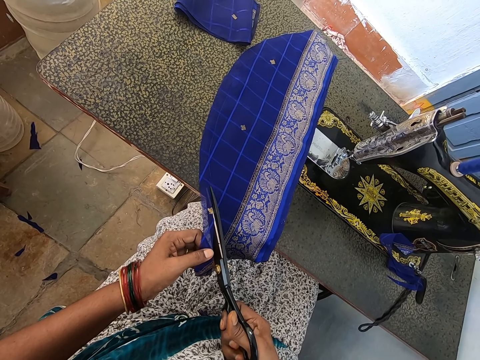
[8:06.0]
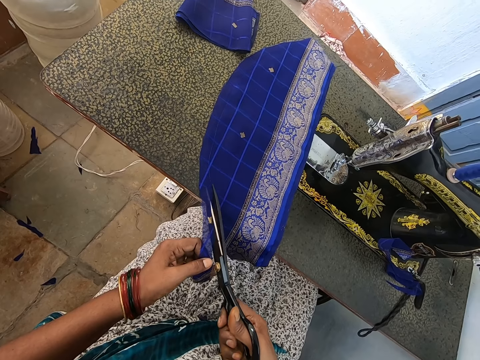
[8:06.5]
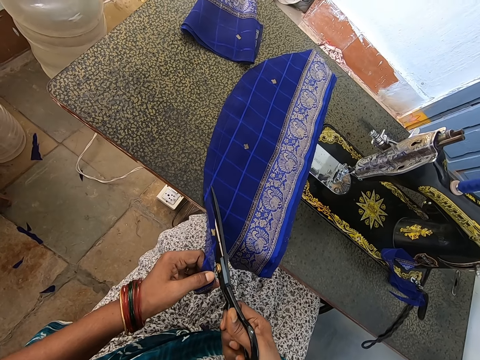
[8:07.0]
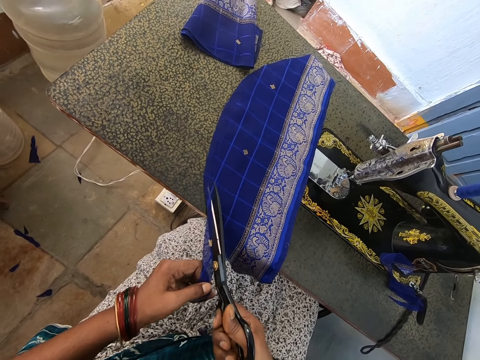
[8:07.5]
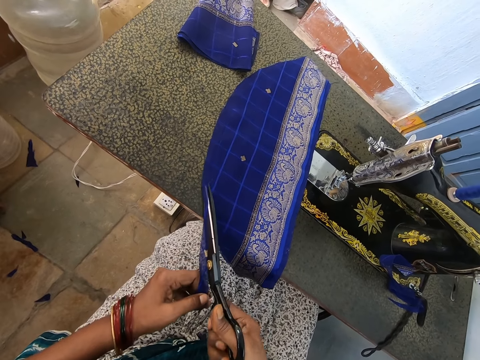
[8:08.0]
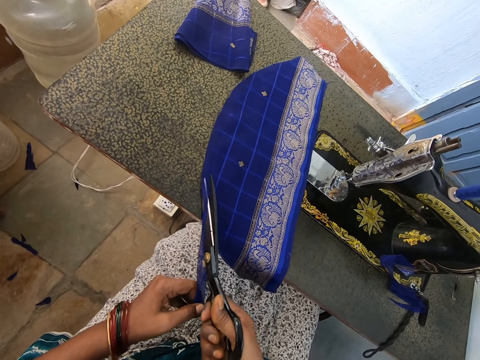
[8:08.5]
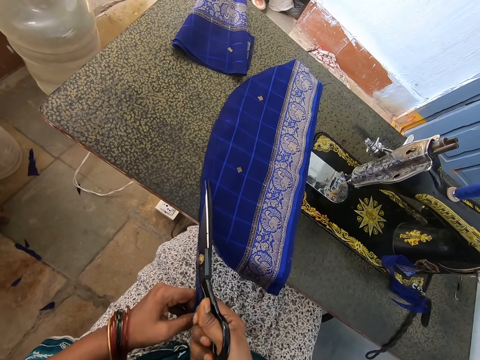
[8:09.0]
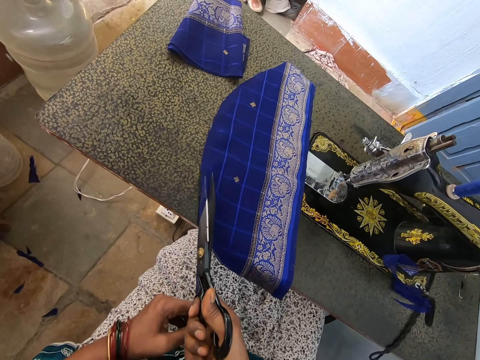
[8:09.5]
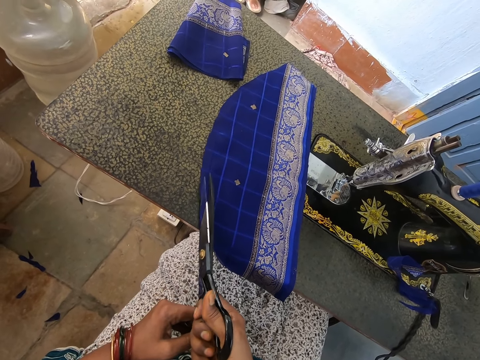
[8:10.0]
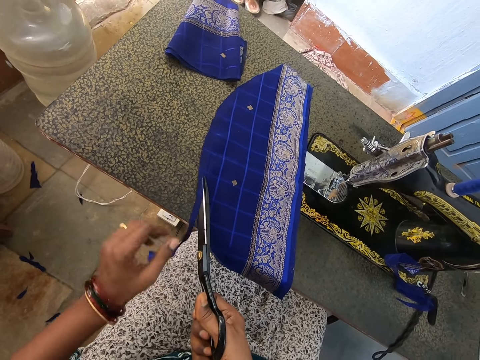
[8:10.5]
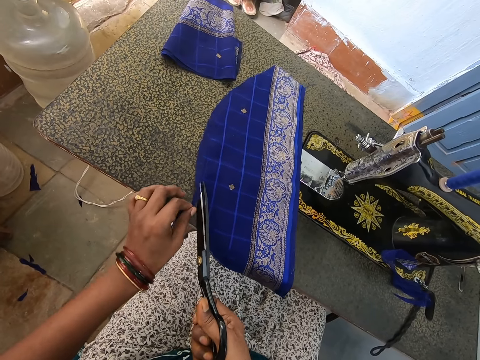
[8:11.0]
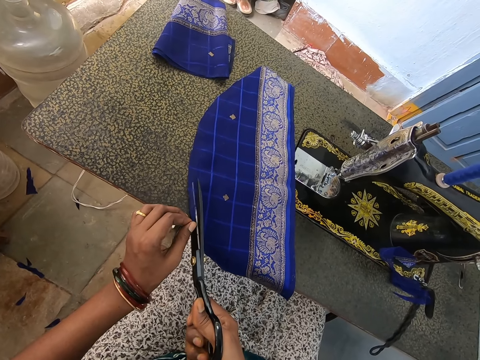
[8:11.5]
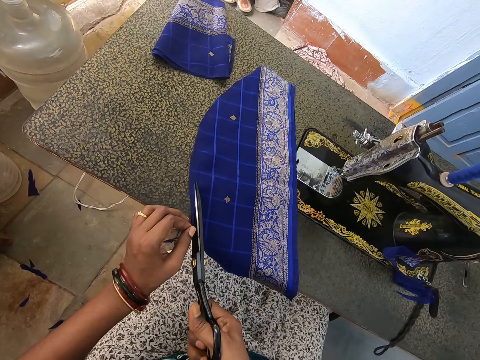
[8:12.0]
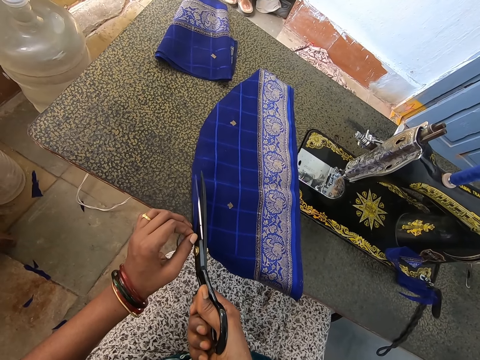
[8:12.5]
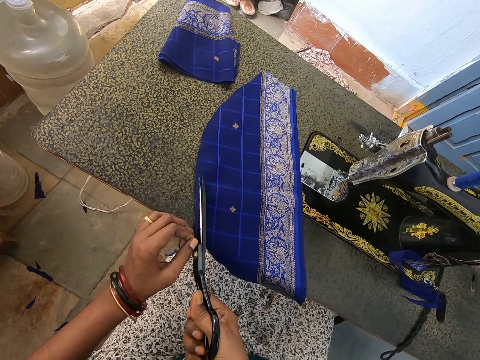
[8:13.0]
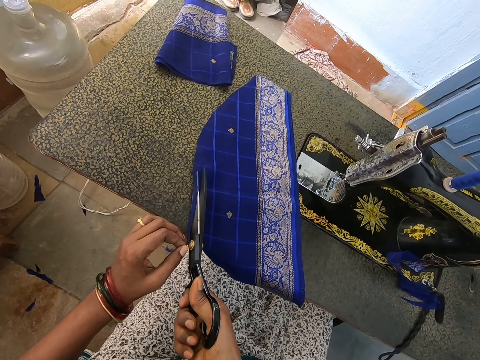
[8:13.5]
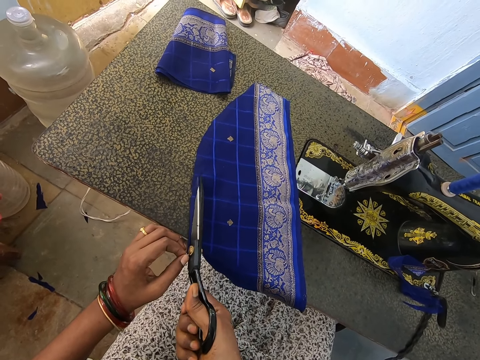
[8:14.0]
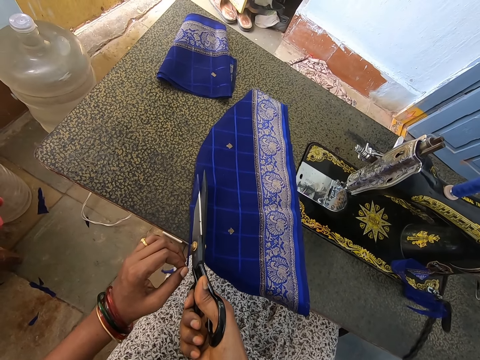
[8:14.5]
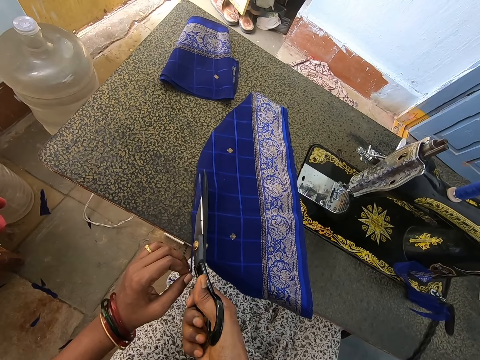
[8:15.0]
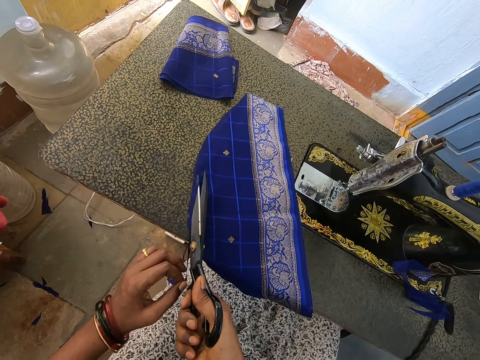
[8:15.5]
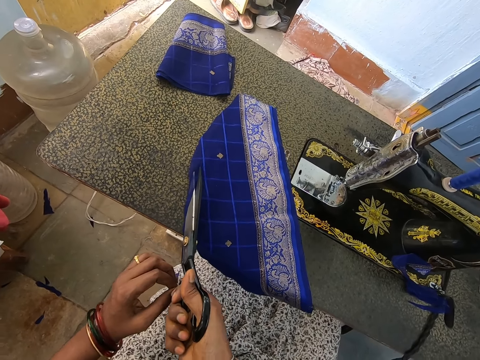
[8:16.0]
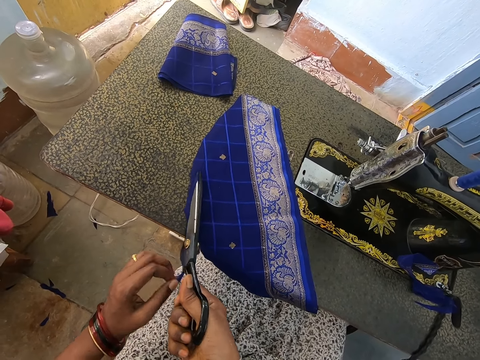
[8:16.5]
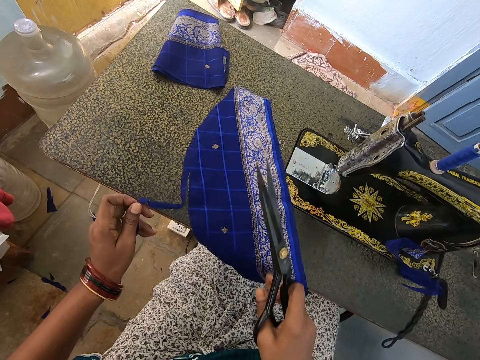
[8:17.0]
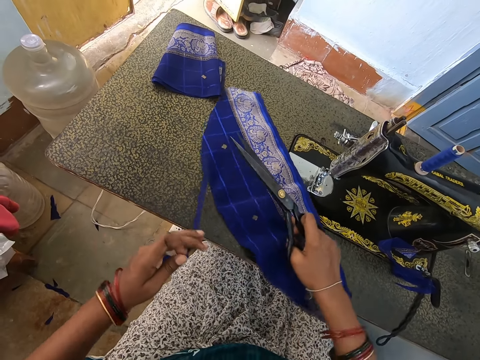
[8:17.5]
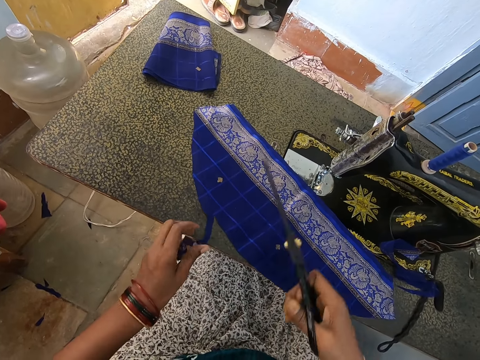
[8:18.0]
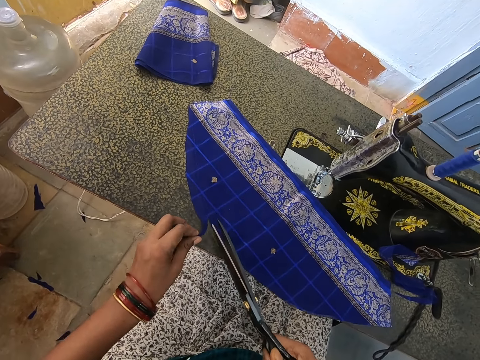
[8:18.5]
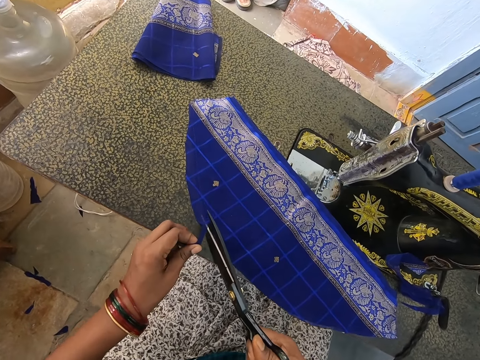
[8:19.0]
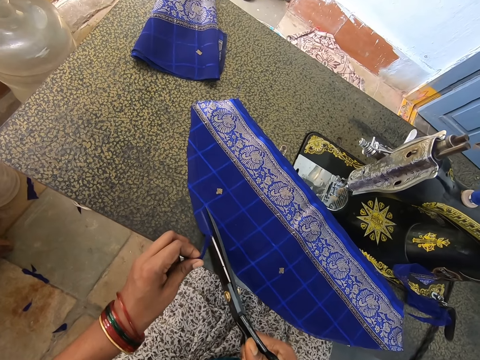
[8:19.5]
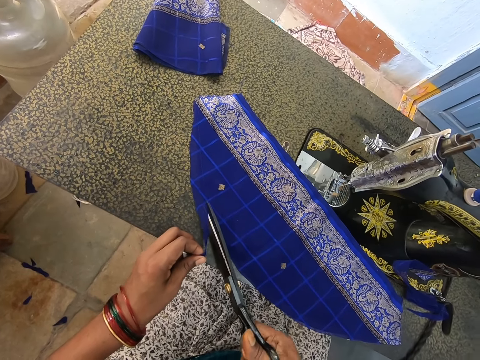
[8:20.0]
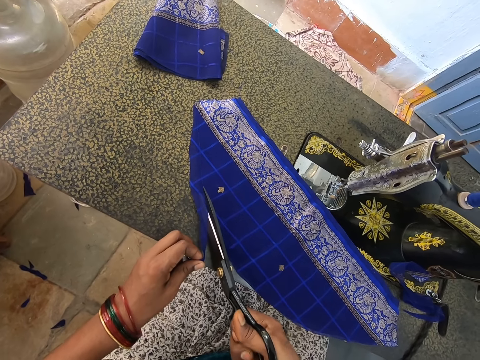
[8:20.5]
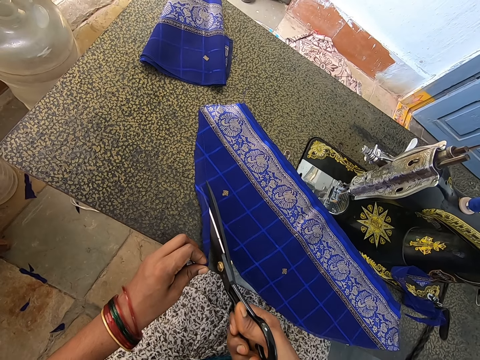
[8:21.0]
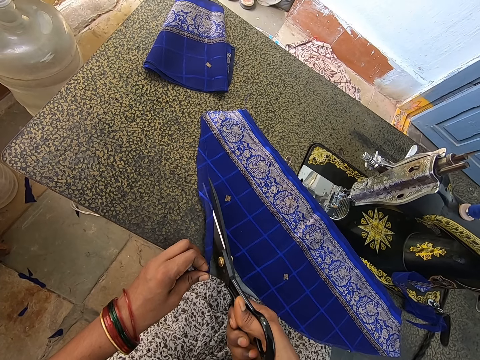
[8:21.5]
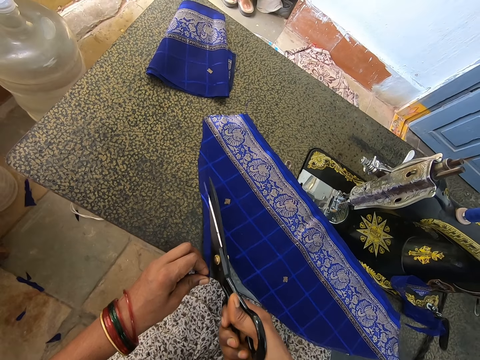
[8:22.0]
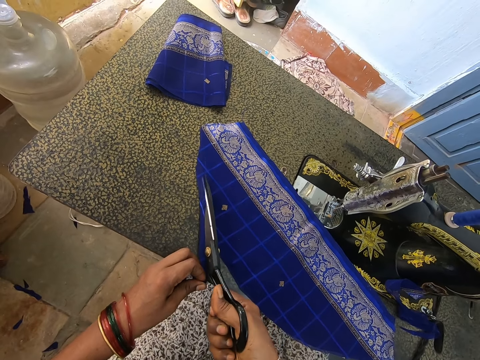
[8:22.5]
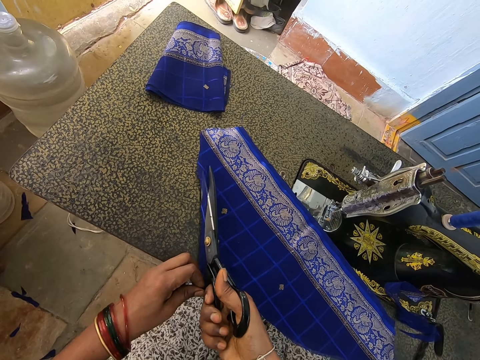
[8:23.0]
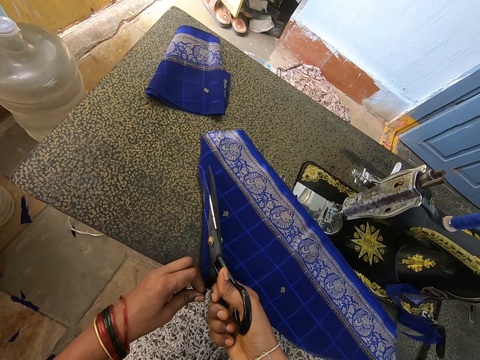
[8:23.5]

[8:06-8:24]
The camera wearer moves the fabric on the table with both hands. They cut the fabric with the scissors.

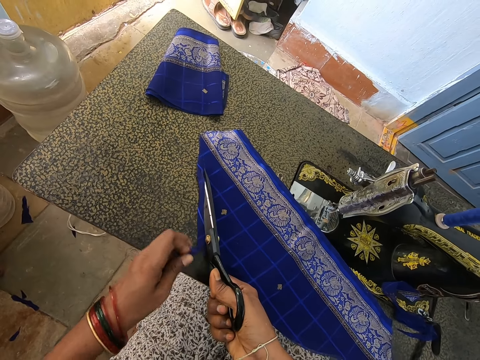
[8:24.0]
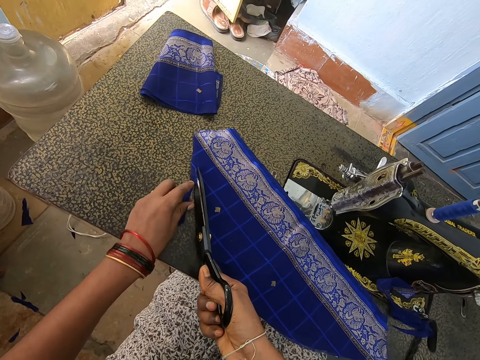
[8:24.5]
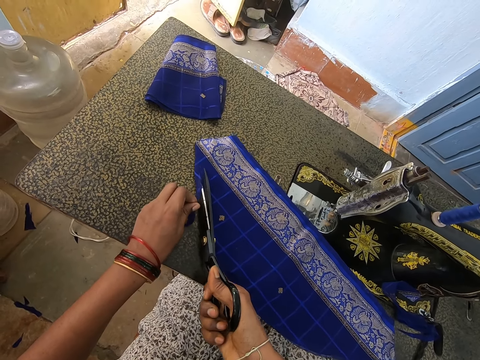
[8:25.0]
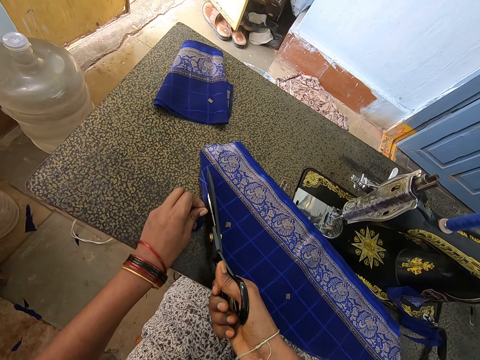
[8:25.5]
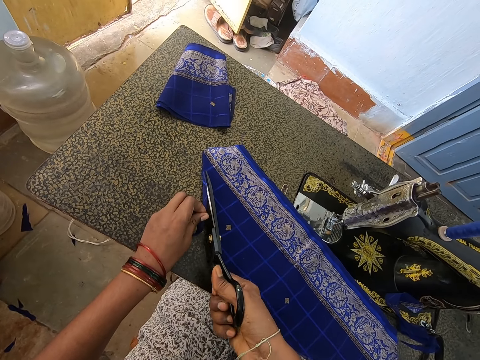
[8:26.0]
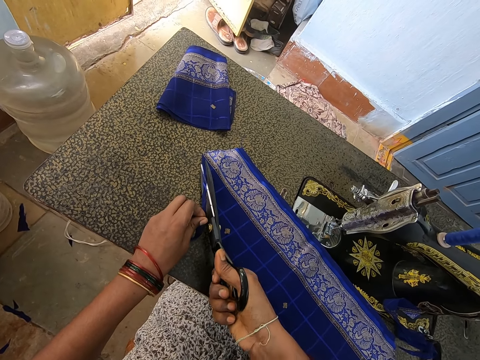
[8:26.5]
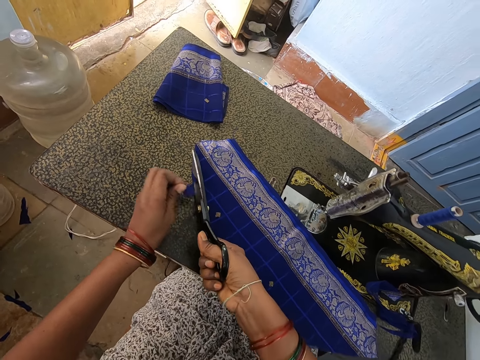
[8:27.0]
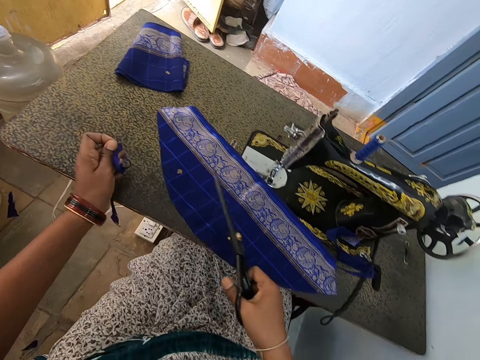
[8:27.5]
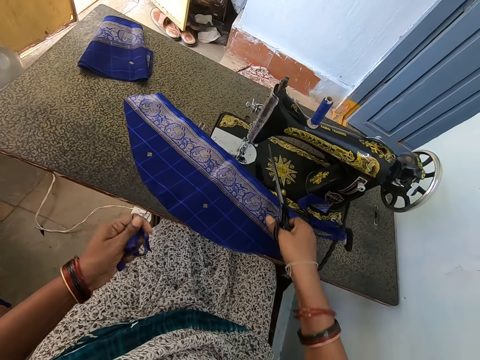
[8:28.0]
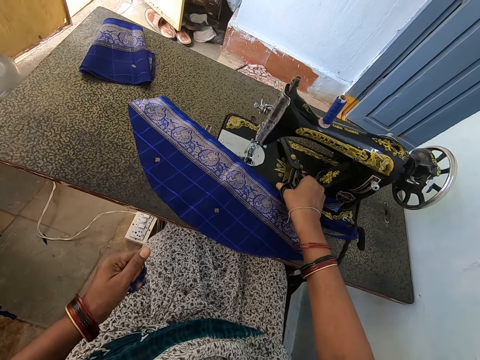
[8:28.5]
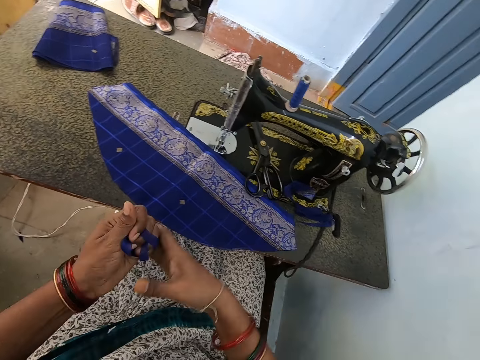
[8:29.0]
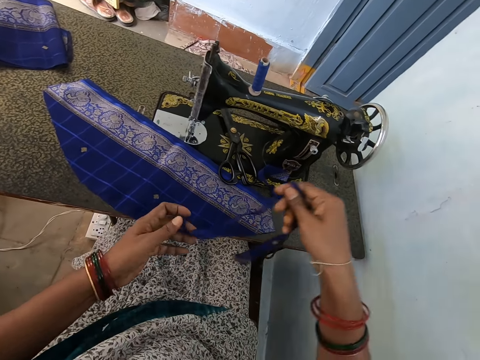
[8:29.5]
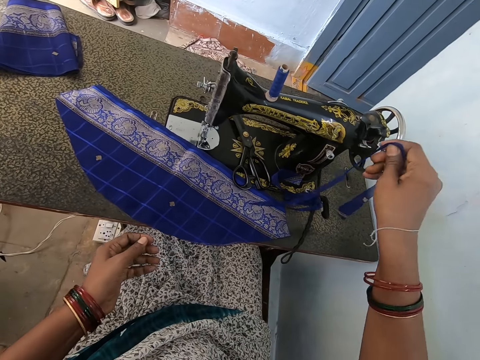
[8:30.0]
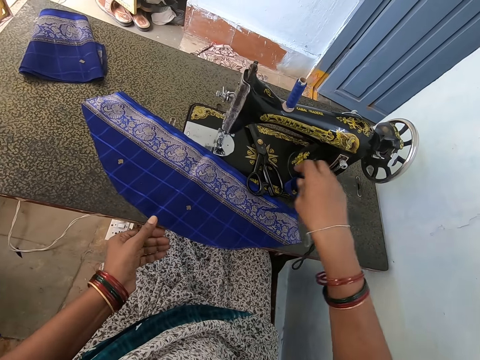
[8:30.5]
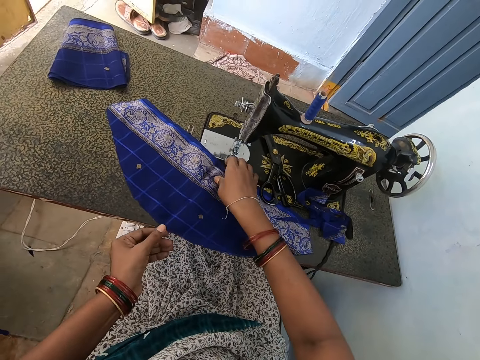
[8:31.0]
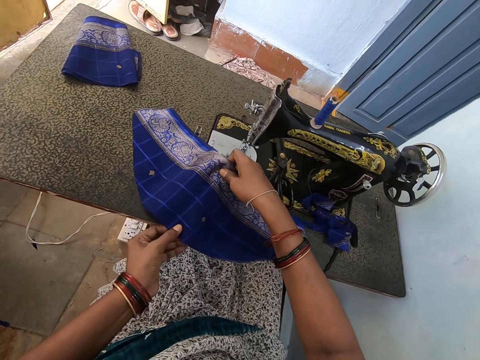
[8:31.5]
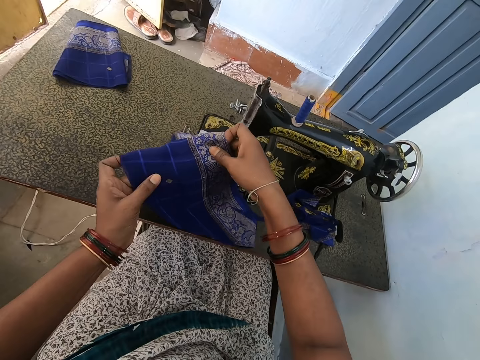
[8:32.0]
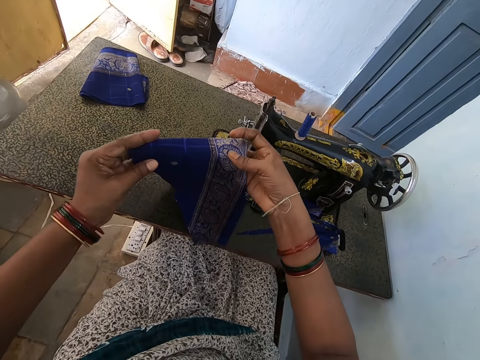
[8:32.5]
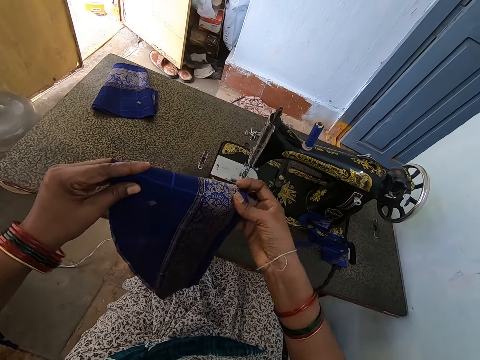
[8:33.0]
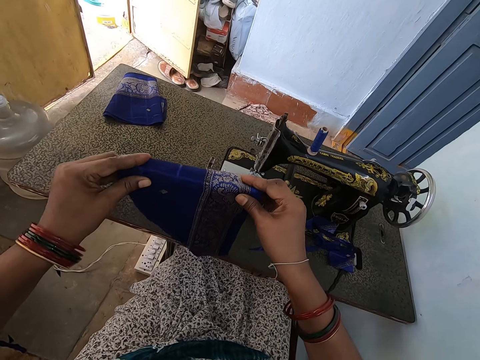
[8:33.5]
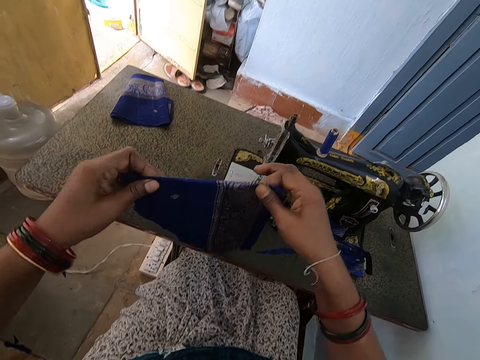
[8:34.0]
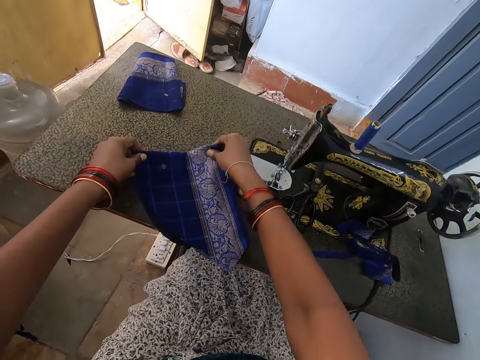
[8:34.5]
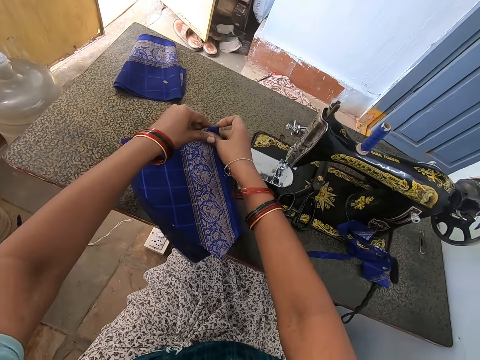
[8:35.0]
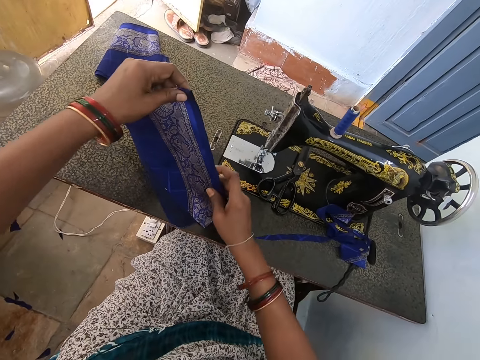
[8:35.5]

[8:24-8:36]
The camera wearer lifts both hands. She holds the waste fabric with her left hand, and holds the scissors with the right hand. She places the scissors on the sewing machine. She removes the right hand. She holds the waste fabric with her right hand. She places the piece of cloth on the table. She folds the fabric with both hands. She picks up the cloth from the table. She places the cloth on the table.
